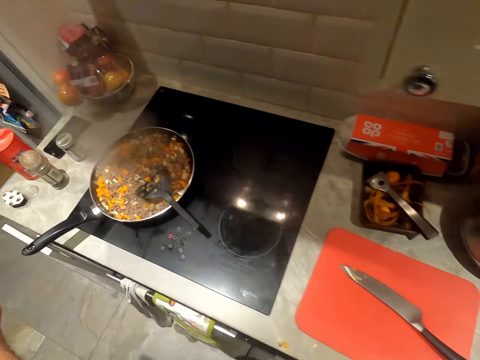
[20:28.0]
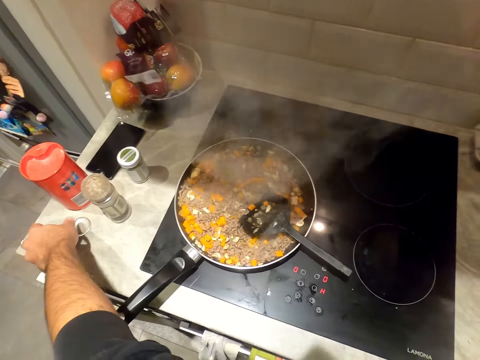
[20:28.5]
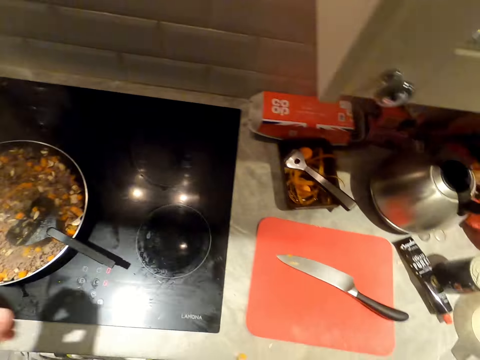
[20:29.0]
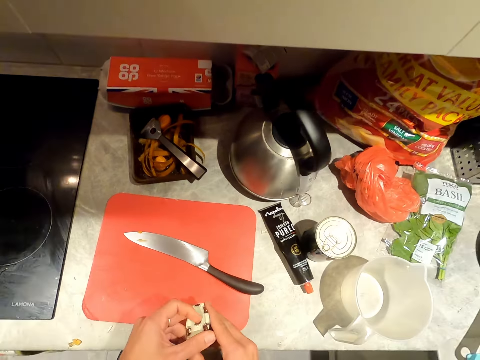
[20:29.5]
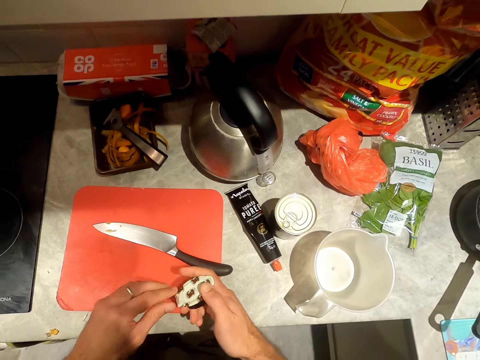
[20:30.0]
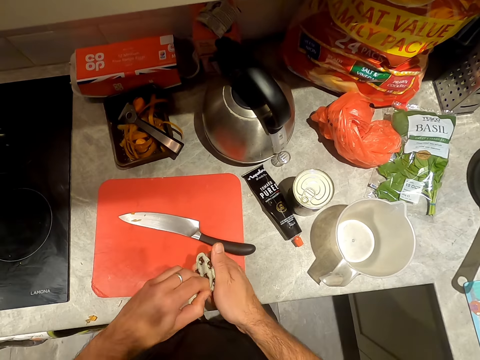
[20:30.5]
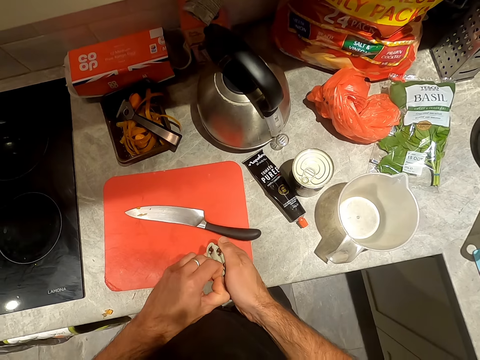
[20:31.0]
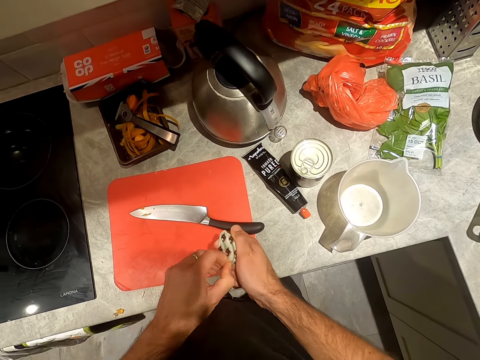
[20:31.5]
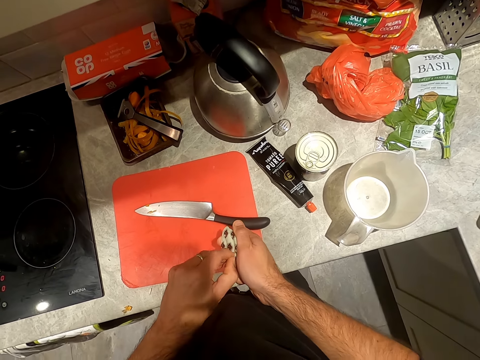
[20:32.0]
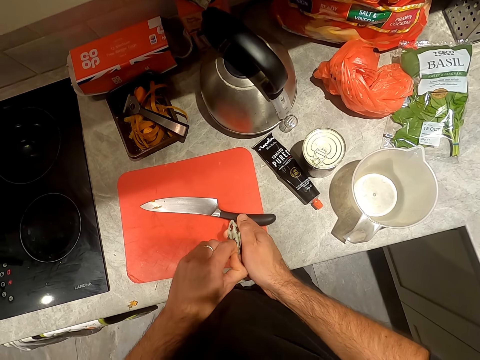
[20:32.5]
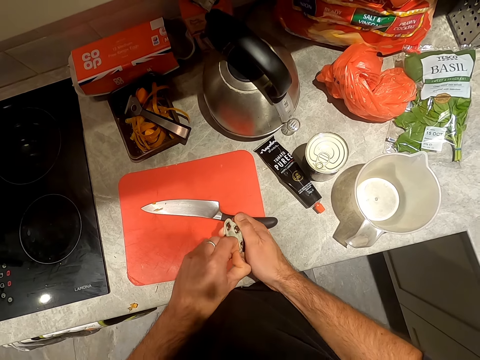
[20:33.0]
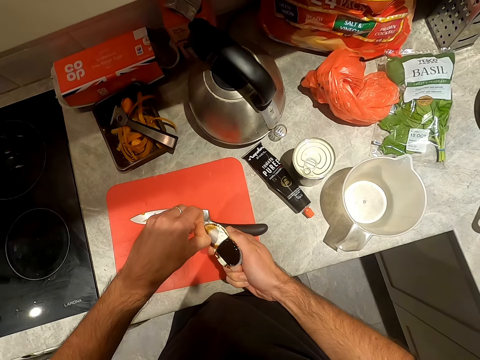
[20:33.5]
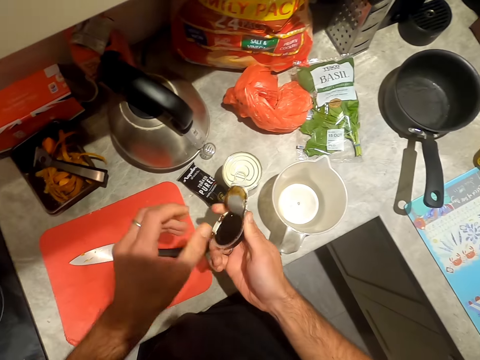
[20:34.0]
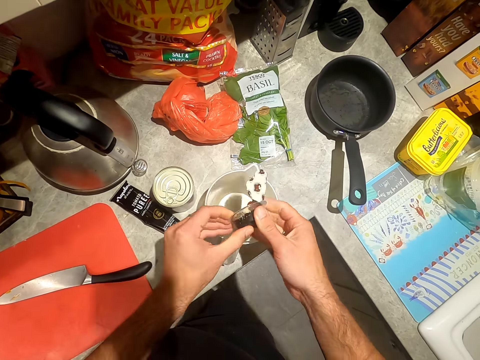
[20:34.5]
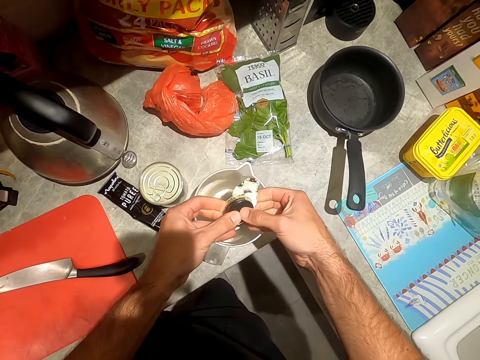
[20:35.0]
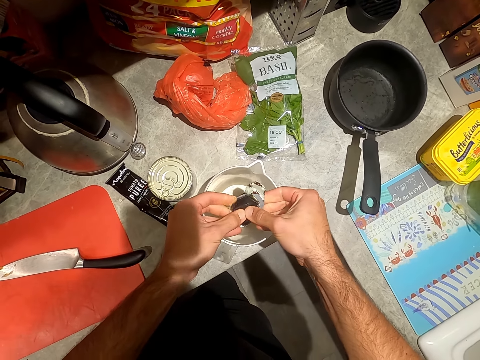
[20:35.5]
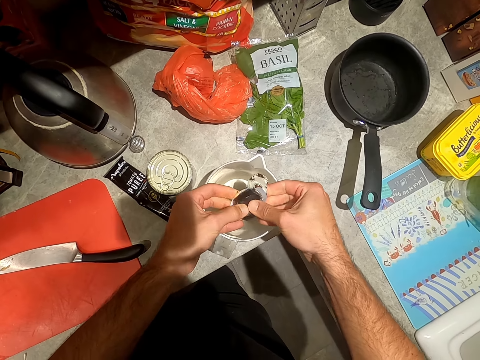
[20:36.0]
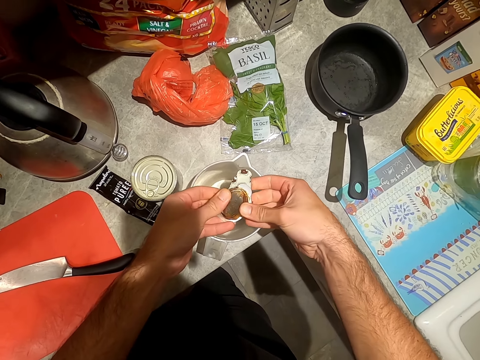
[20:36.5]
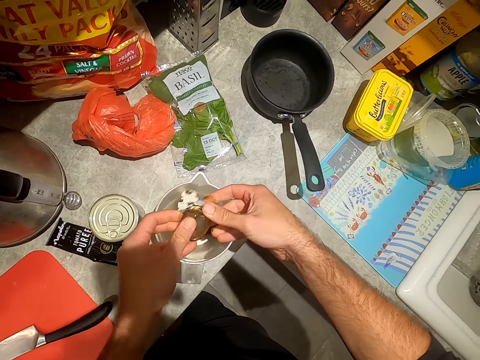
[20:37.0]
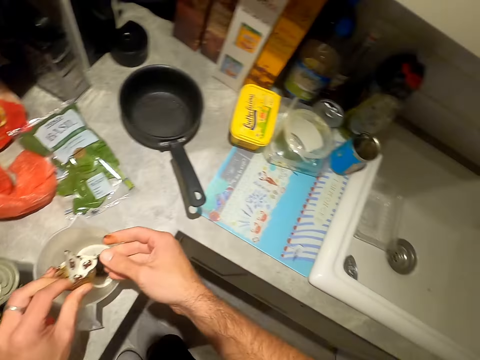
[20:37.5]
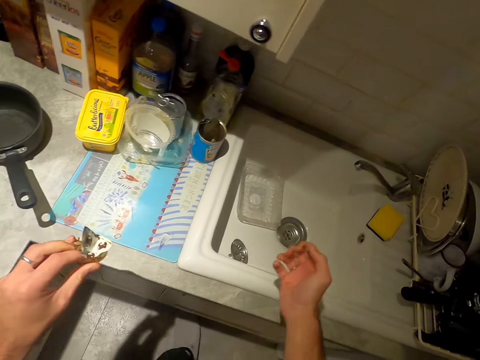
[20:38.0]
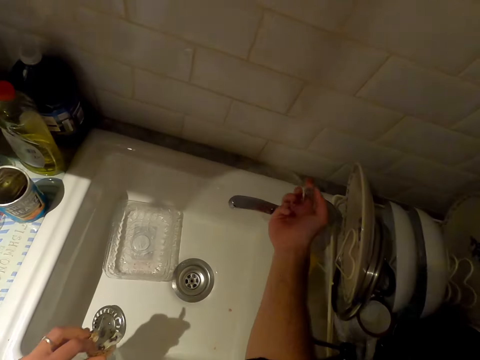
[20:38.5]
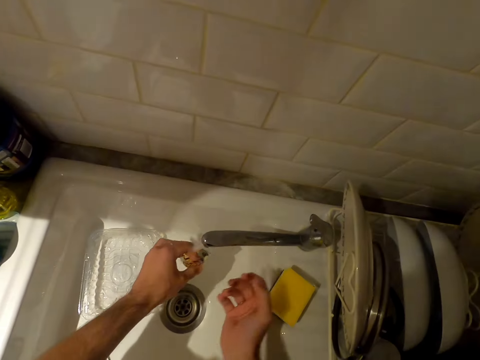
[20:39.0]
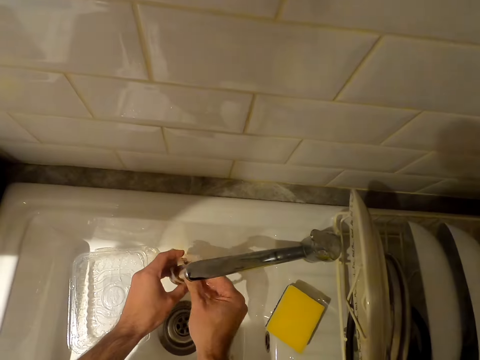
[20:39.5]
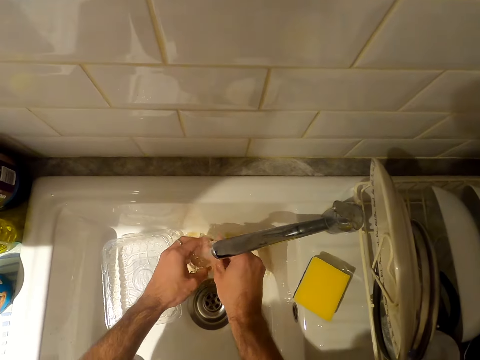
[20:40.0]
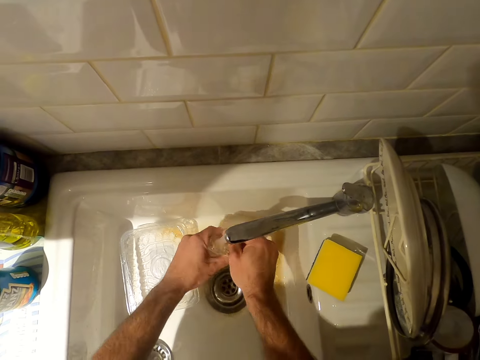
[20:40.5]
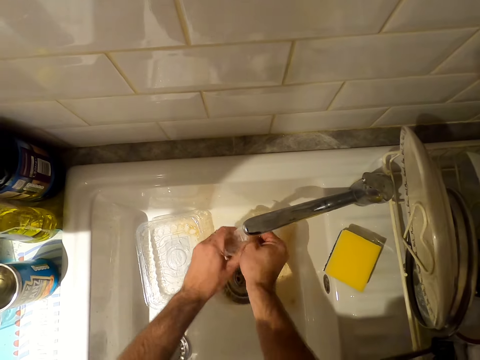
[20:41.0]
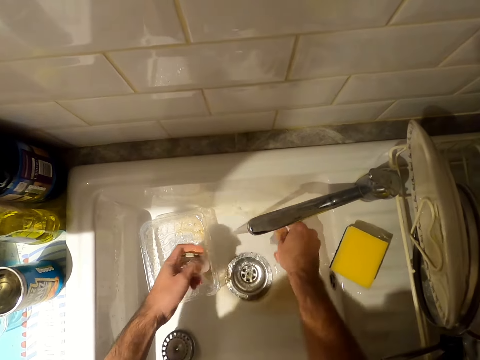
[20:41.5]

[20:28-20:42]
The camera wearer takes the cup of gravy on the counter with his left hand. He opens the cup of gravy in his right hand with his left hand. He pours the gravy in the cup of gravy in both hands into the jug on the counter. He opens a tap in a sink with his right hand. He rinses the cup of gravy in the sink with both hands.

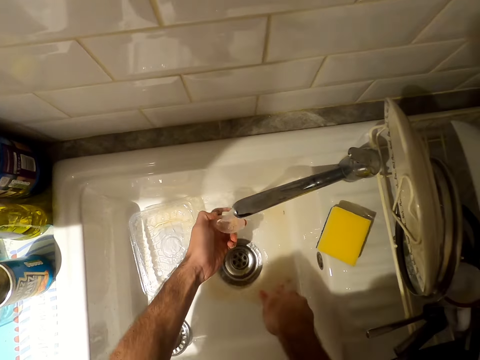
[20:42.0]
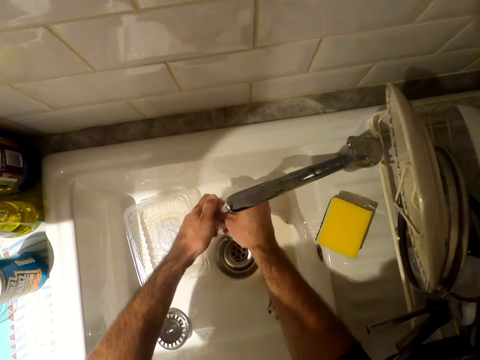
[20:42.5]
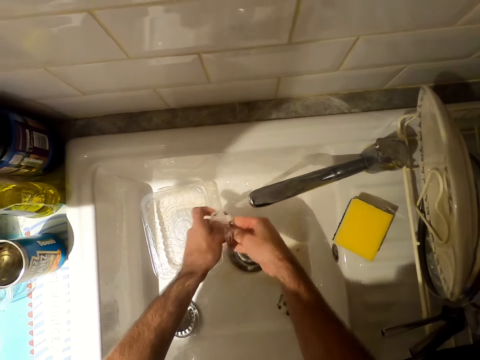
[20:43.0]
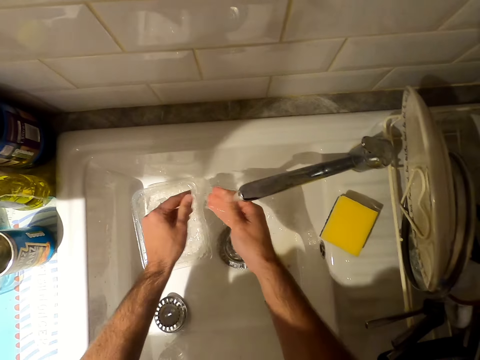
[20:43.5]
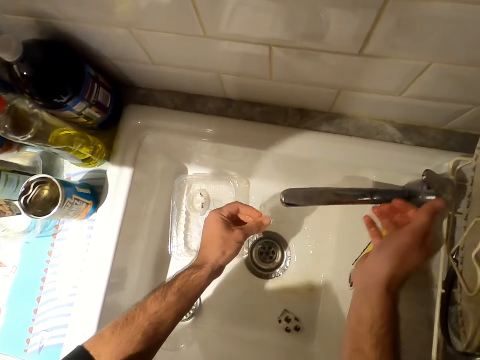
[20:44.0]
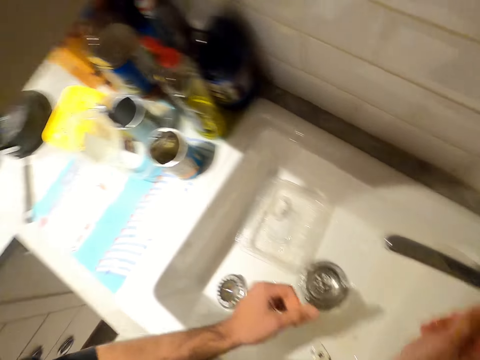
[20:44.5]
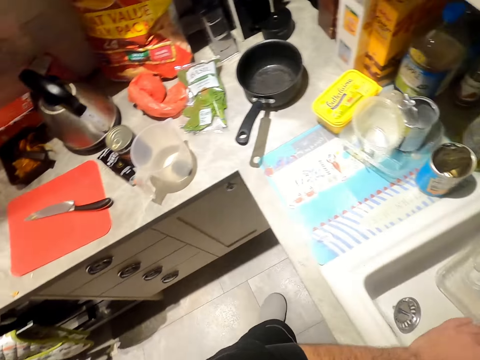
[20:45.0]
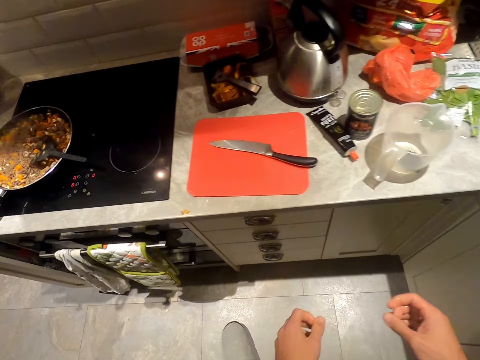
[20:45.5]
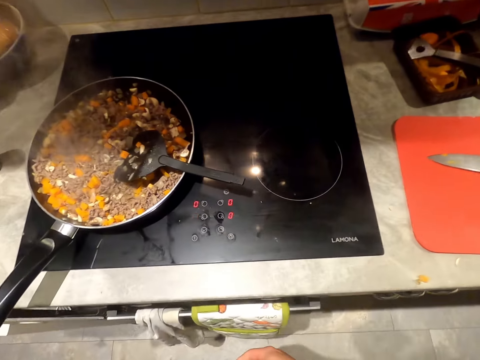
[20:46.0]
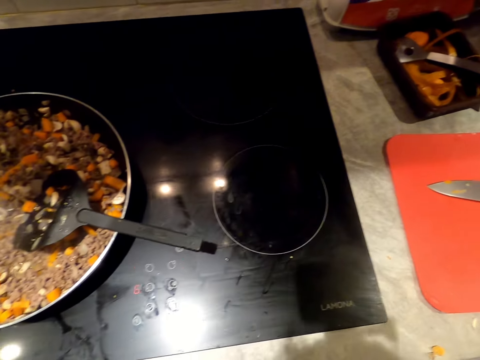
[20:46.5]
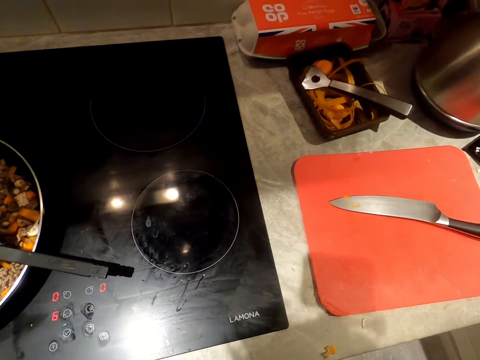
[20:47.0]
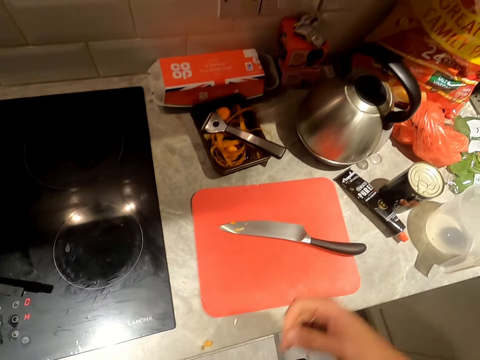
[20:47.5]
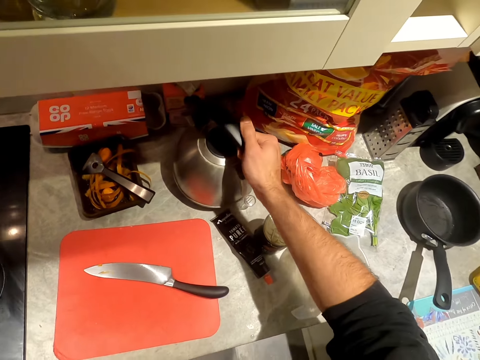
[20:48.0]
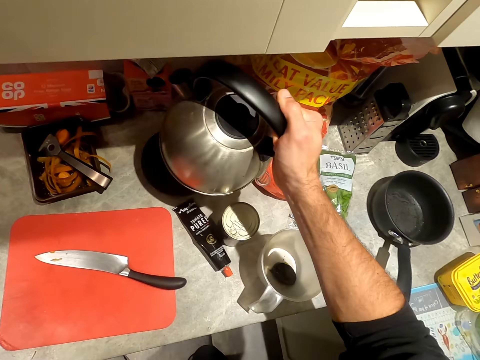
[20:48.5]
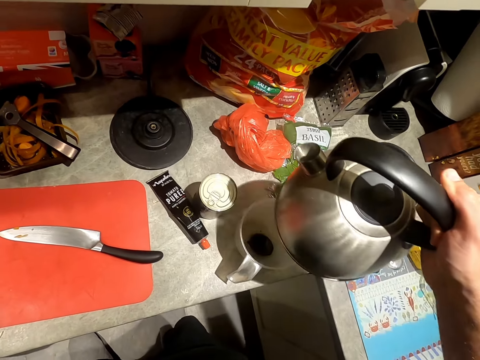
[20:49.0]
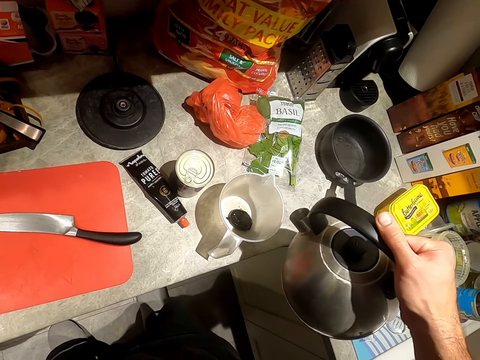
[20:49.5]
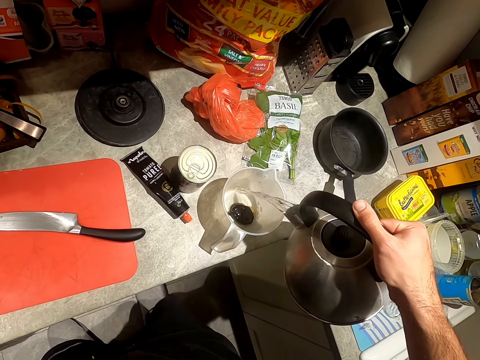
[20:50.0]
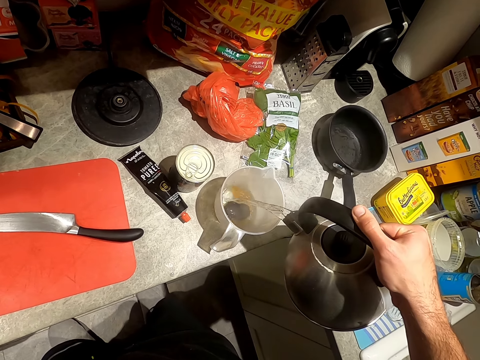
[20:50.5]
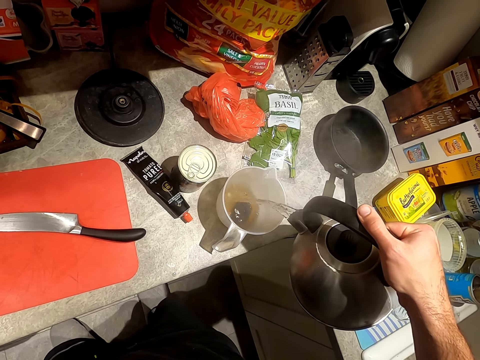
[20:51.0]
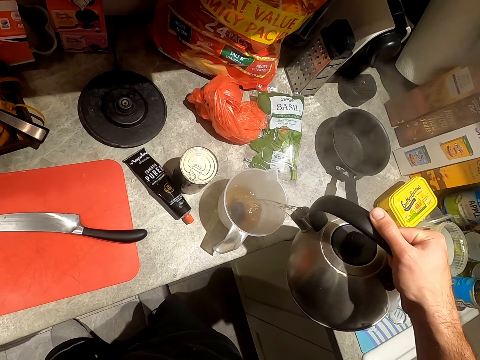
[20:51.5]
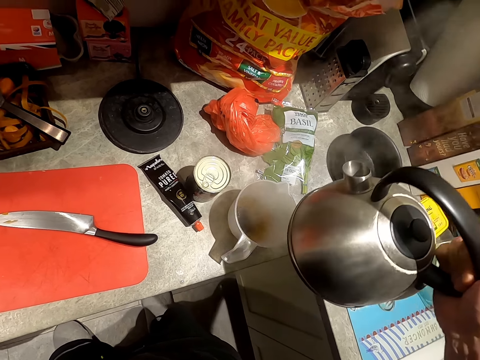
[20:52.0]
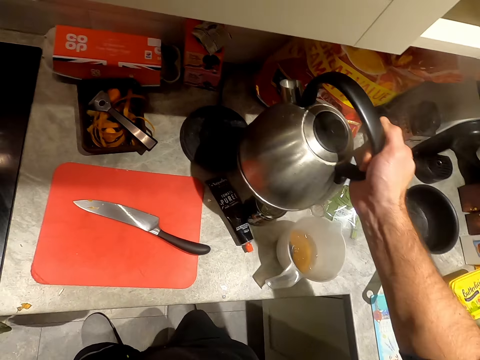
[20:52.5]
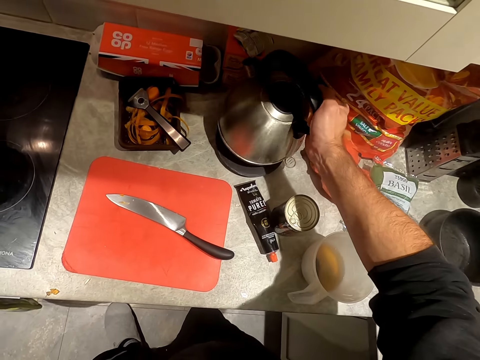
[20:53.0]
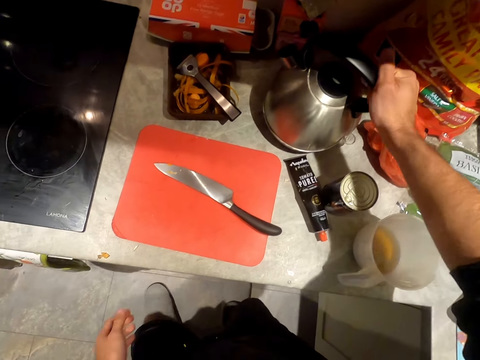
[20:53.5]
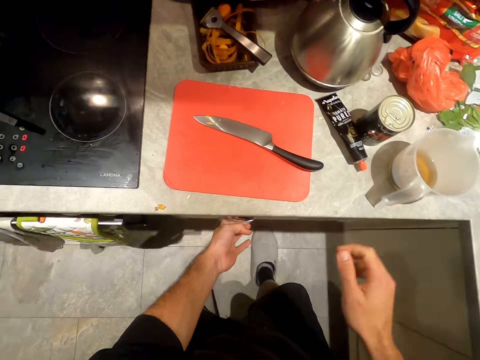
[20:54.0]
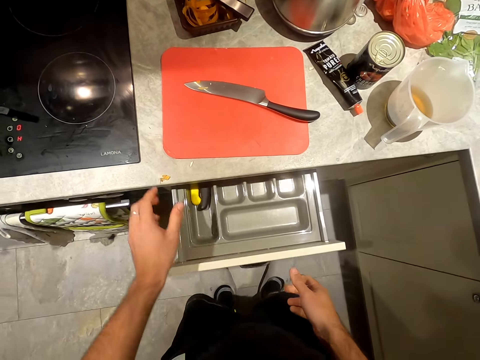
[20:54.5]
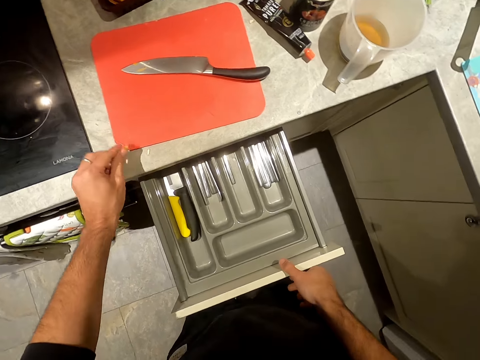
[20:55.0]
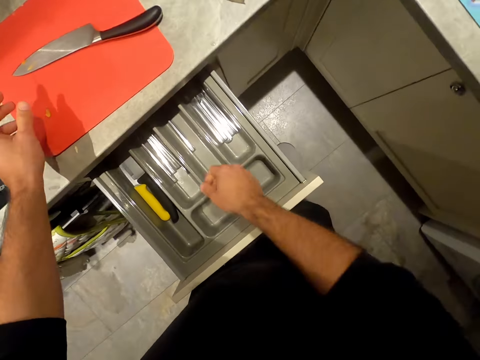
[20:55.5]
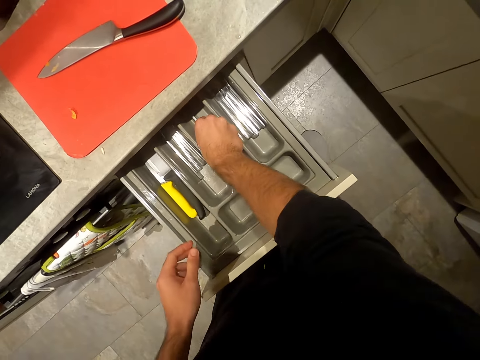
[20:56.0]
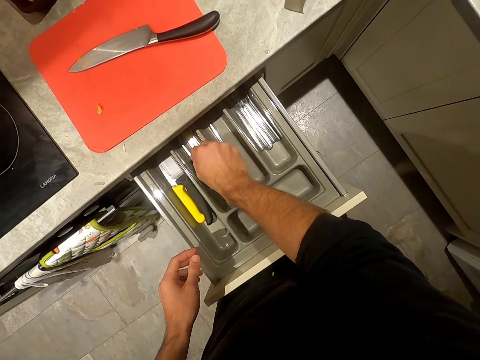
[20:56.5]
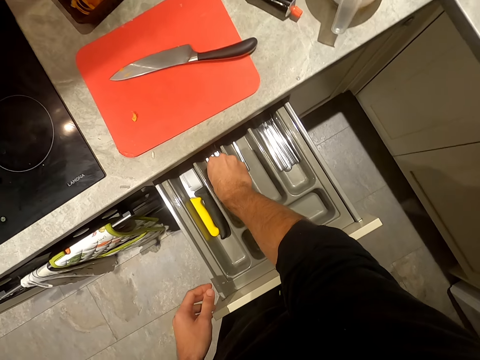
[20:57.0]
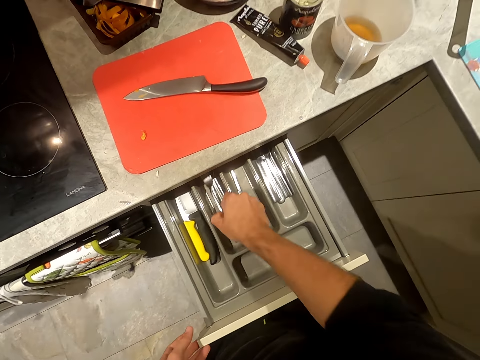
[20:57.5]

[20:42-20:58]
The camera wearer places the cup of gravy in a bowl in the sink with his left hand. He rinses his hand. He closes the tap in the sink with his right hand. He lifts an electric jug from the counter with his right hand. He pours hot water from the electric jug into the jug on the counter with his right hand. He places the electric jug on the counter with his right hand. He opens a drawer with his left hand. He holds the counter with his left hand. He holds the drawer with his right hand. He touches cutleries in the drawer with his right hand. He takes a fork from the drawer with his right hand.
